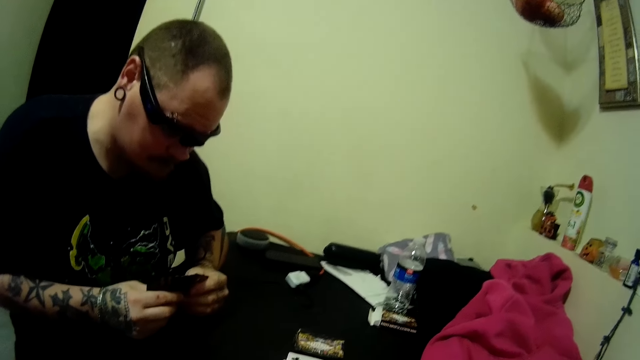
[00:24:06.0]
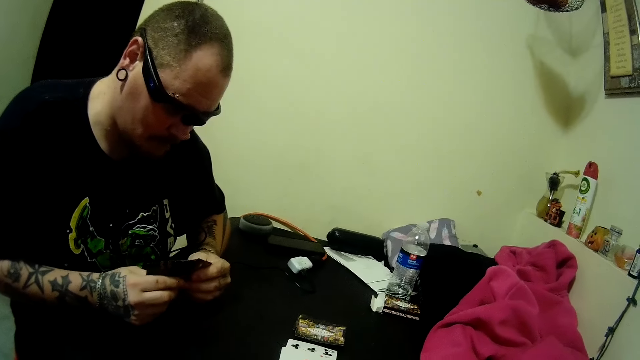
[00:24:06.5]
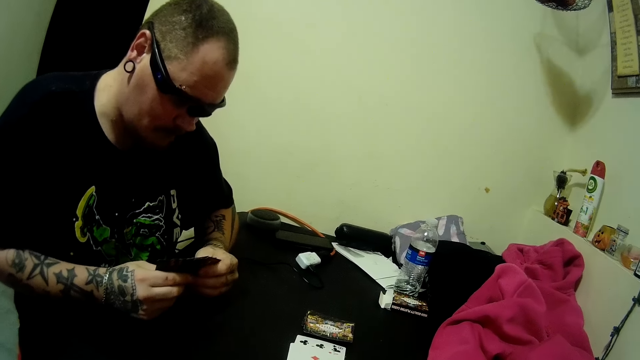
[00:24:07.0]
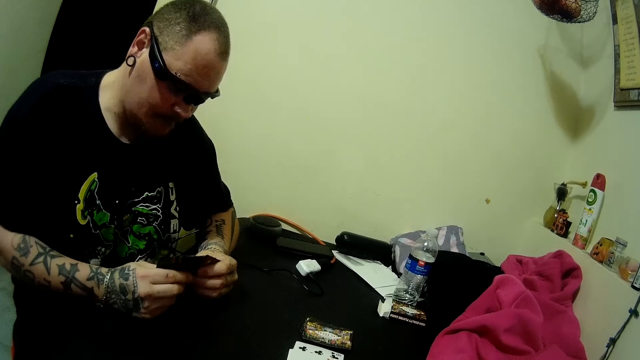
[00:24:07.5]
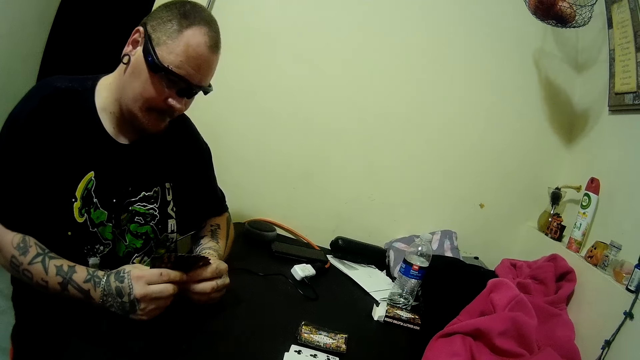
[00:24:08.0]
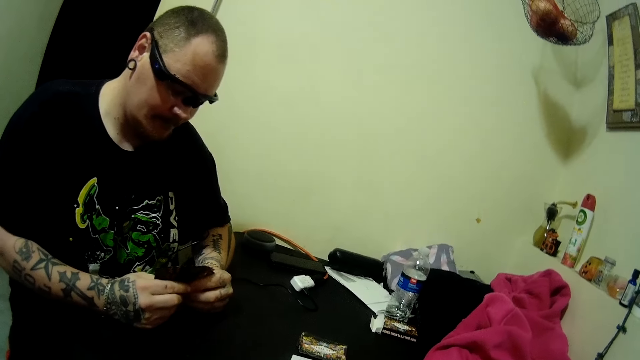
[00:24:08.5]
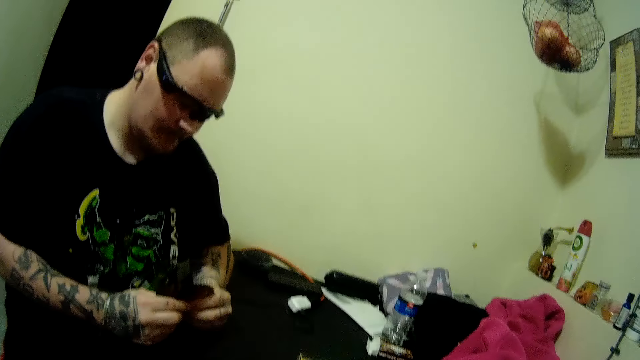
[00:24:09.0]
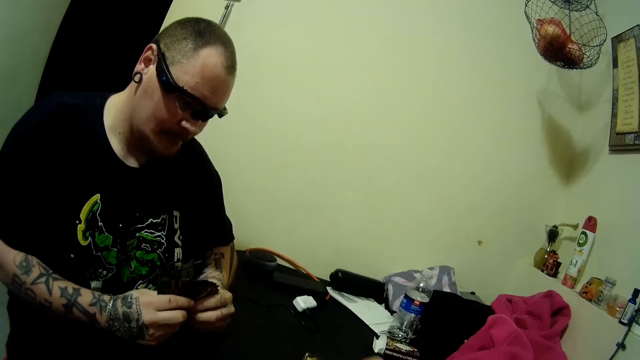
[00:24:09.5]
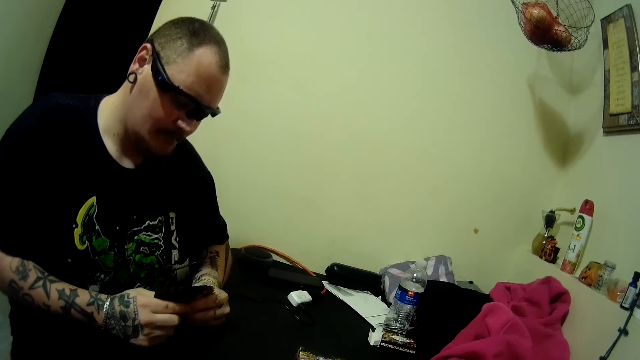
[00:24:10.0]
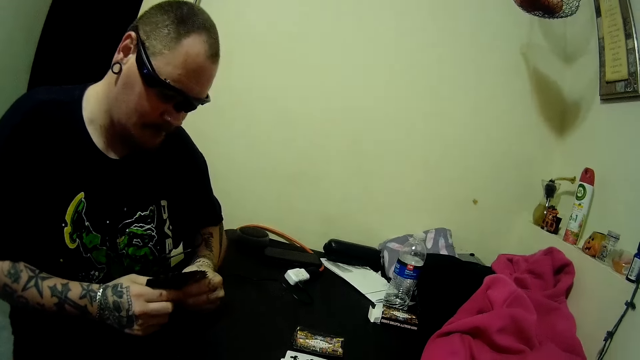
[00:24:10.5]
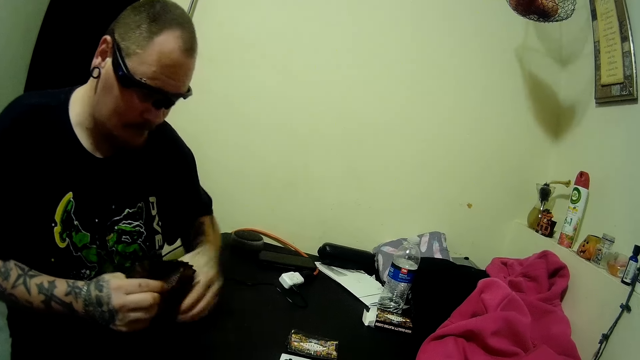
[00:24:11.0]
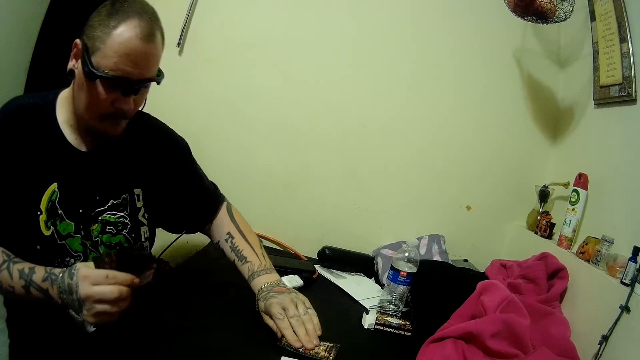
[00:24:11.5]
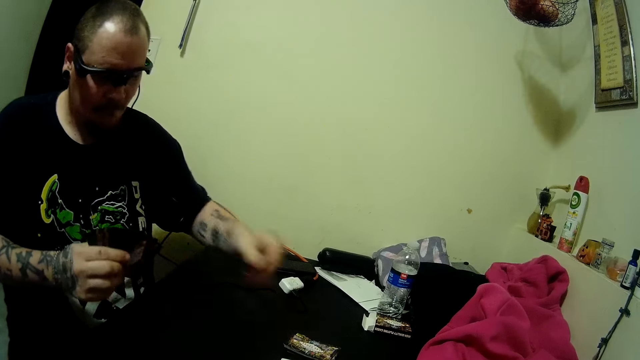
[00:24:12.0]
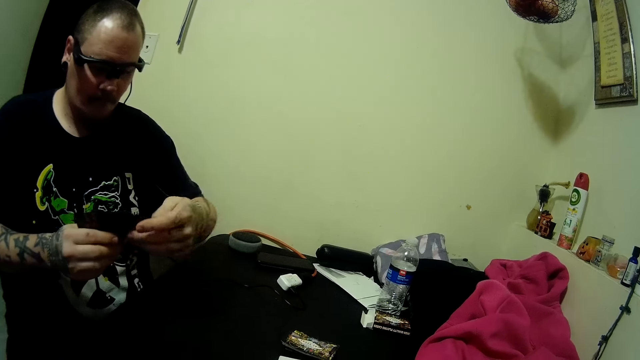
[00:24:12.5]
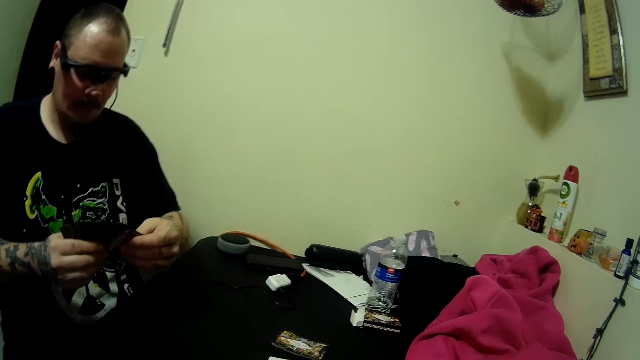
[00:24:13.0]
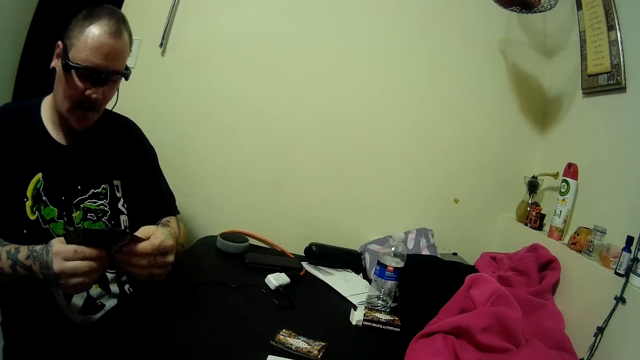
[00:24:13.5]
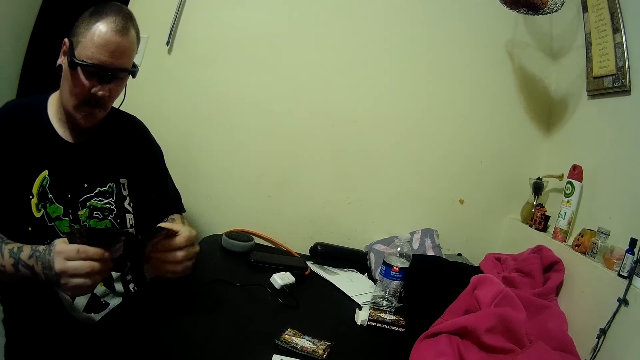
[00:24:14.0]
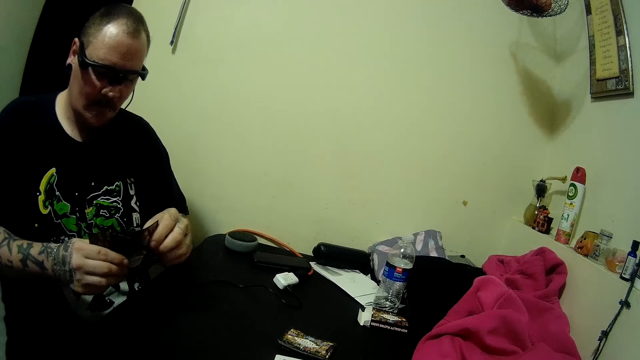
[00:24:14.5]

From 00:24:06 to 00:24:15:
The man picks up a card from the deck of cards on the table.

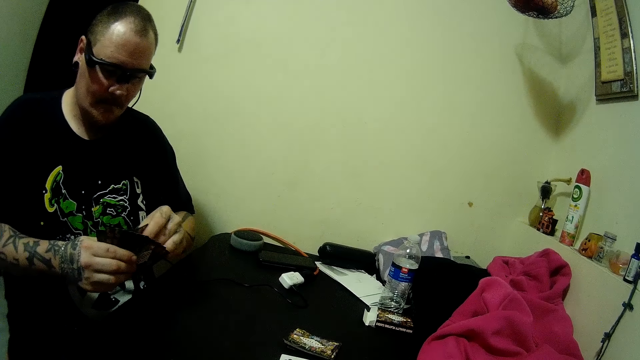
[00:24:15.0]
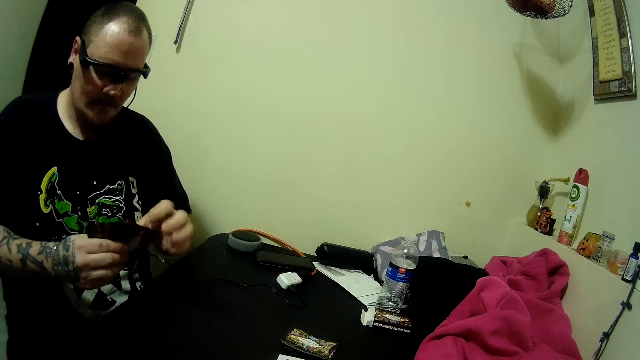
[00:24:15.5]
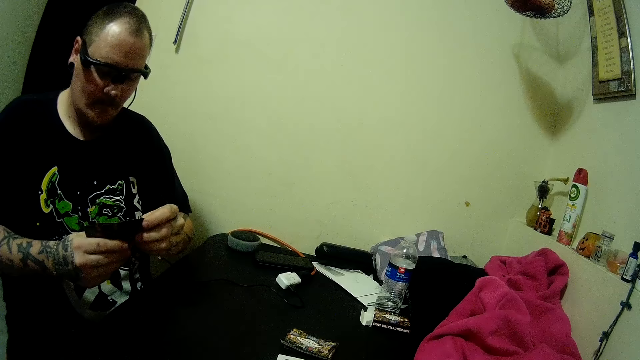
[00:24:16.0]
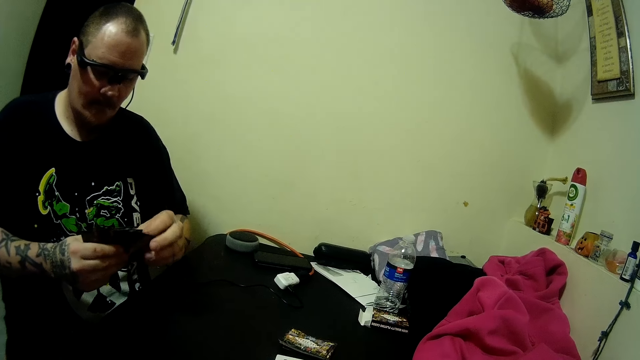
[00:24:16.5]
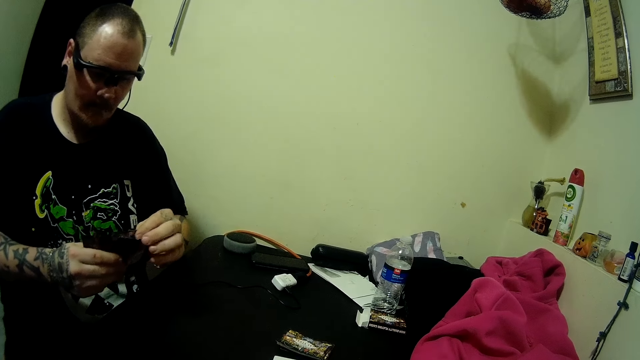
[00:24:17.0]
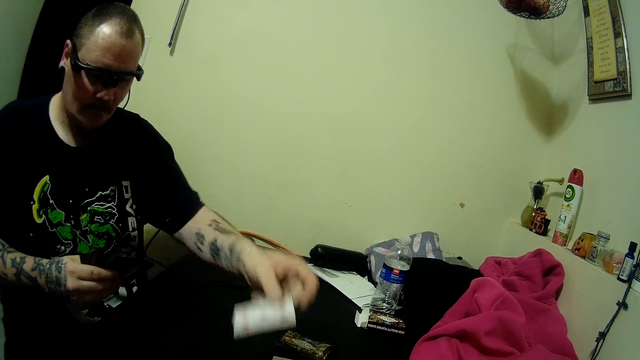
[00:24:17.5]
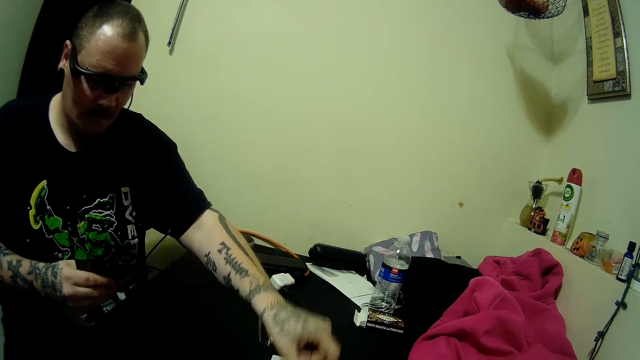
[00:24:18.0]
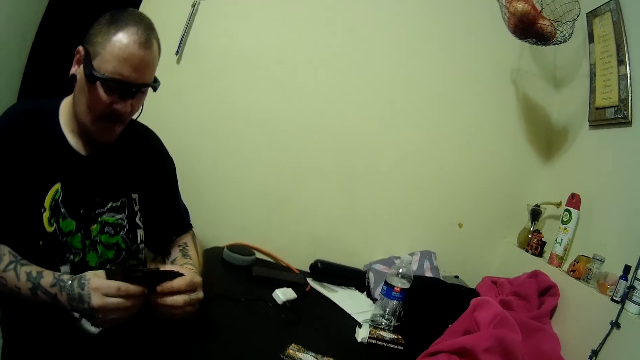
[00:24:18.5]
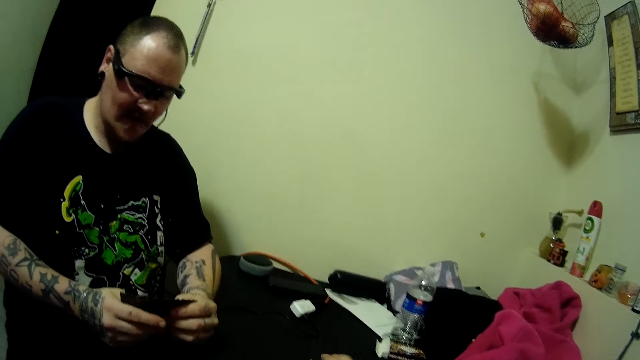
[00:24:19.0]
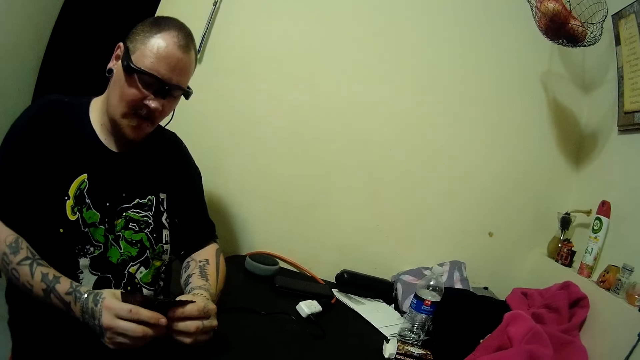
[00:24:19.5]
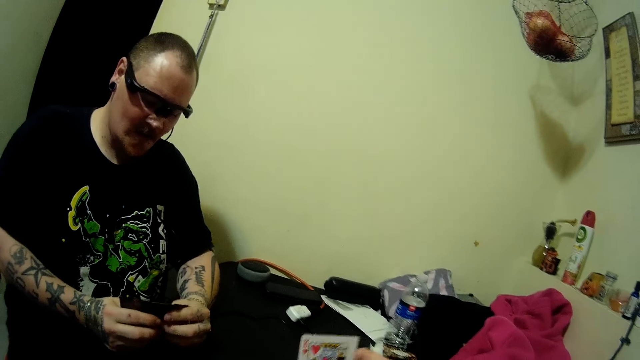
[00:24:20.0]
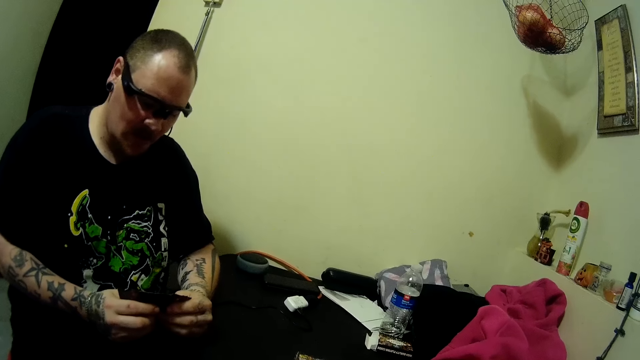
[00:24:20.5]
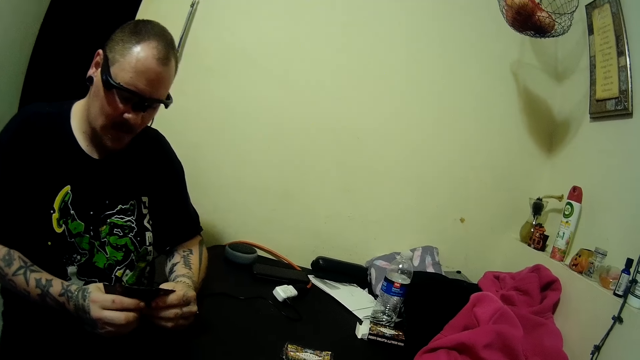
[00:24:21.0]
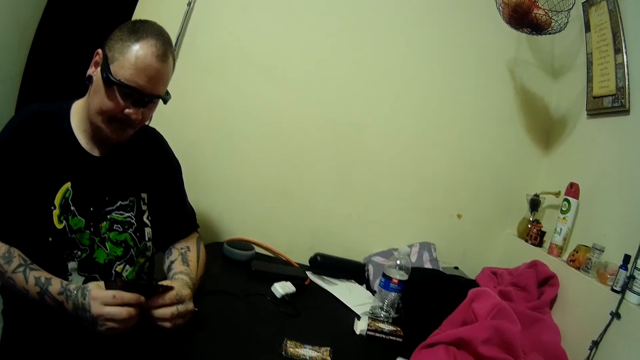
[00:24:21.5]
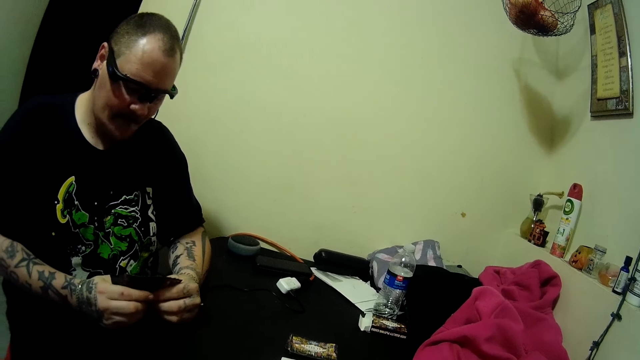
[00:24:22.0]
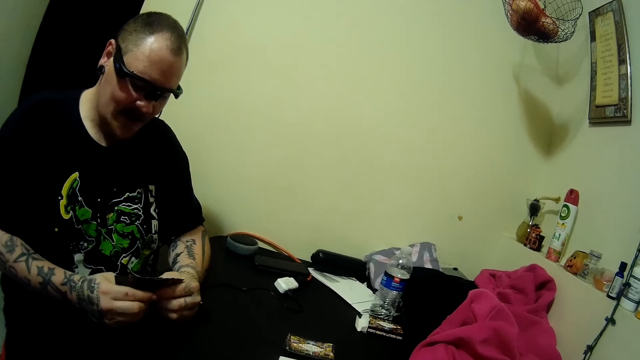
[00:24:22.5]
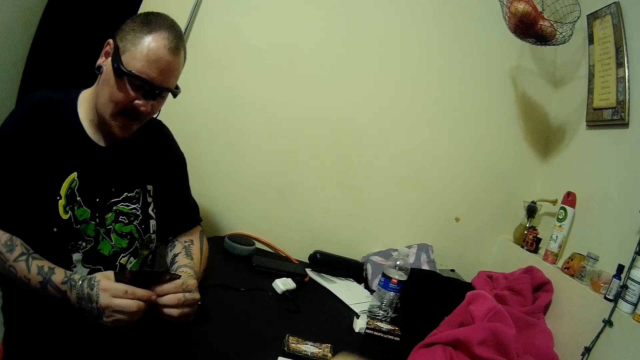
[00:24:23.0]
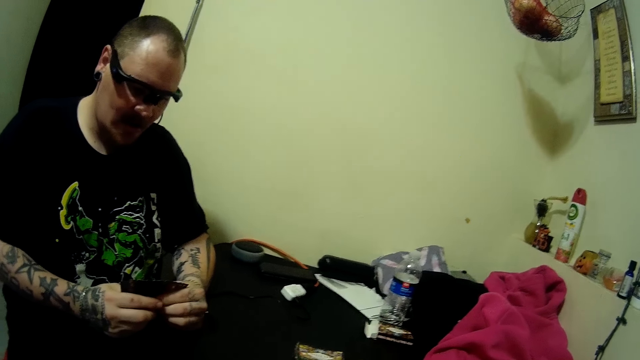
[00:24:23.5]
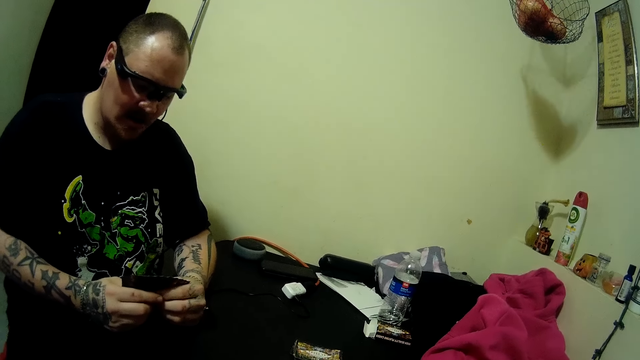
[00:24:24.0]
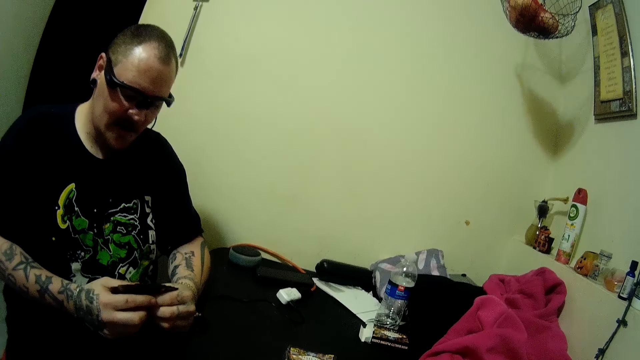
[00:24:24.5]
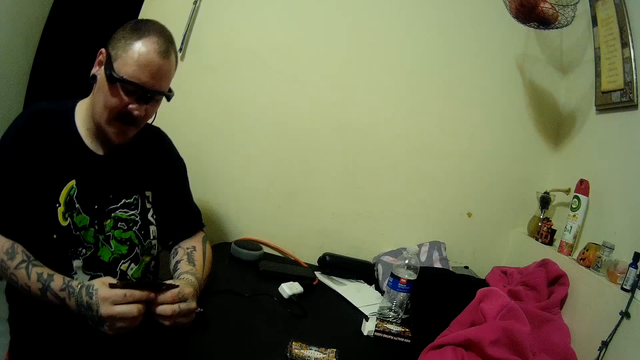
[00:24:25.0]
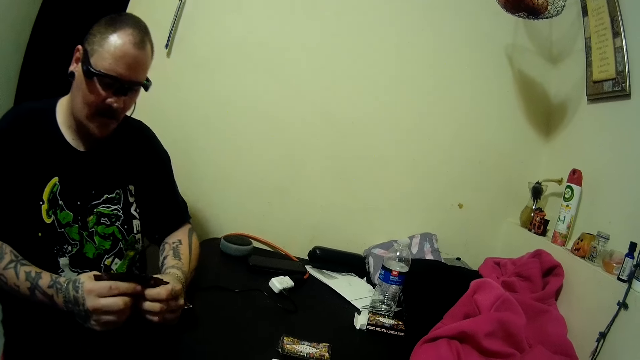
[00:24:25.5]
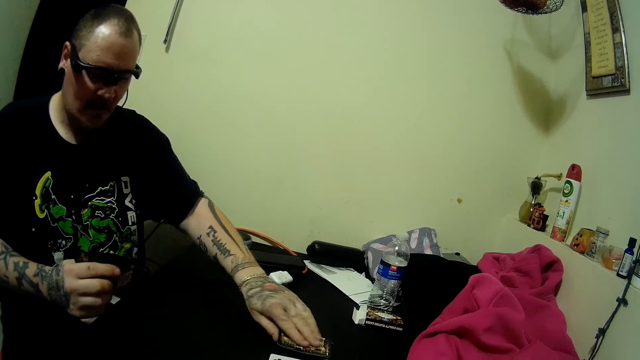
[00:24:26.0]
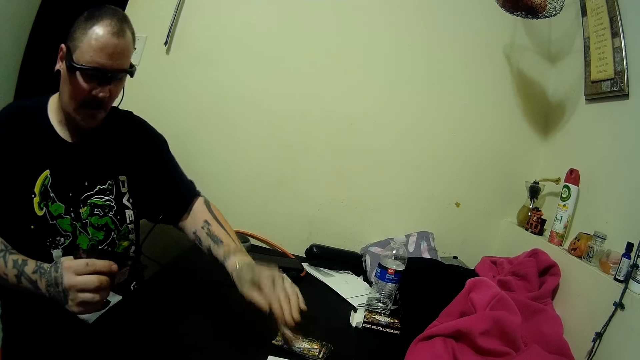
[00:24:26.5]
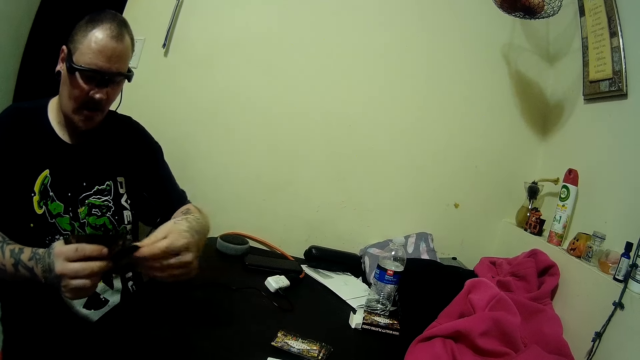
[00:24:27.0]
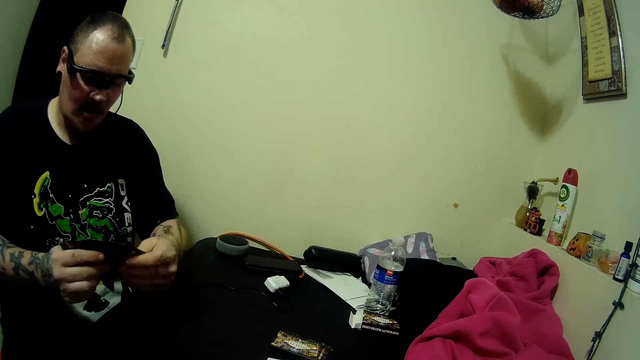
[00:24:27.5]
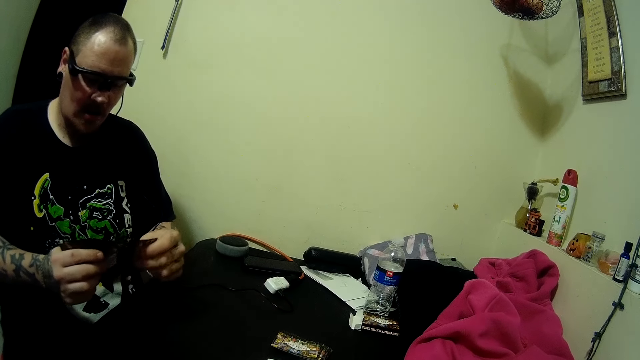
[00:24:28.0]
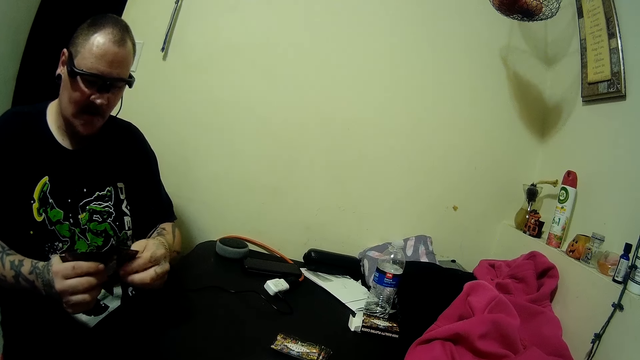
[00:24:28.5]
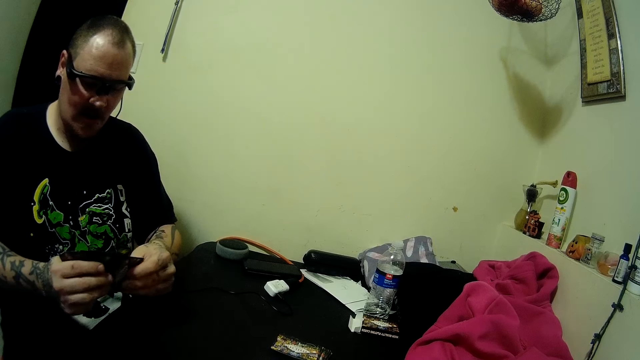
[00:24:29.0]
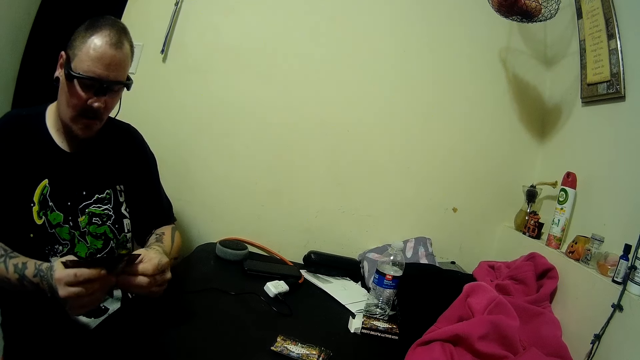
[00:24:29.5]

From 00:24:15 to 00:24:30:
The man drops some cards on the table. He arranges the play cards. The camera wearer picks up a card from the deck of cards on the table. They drop a card on the table. The man looks at the play cards. He picks a card from the deck of cards on the table. He touches the play card.
